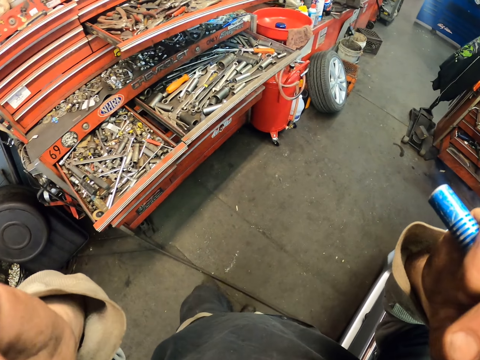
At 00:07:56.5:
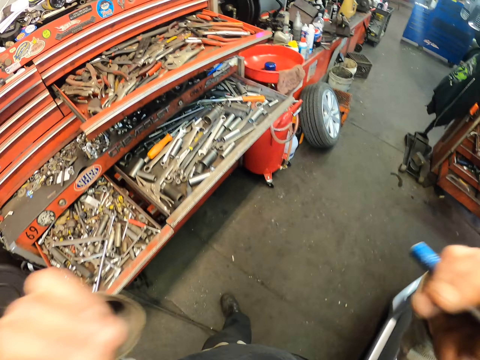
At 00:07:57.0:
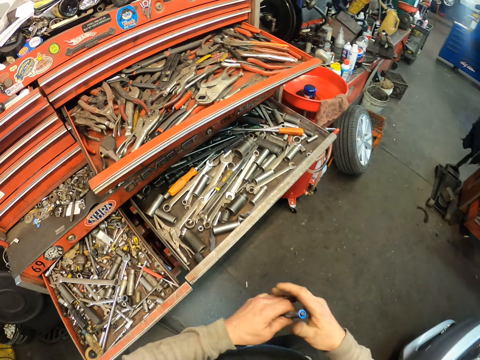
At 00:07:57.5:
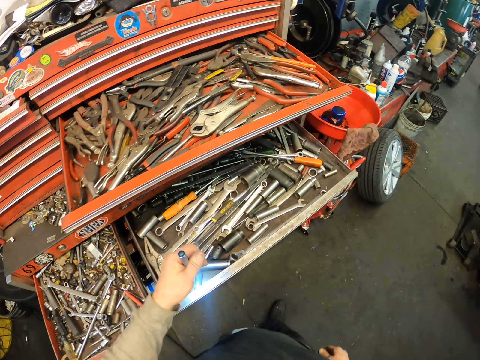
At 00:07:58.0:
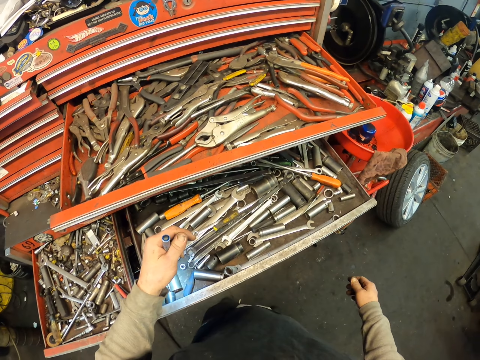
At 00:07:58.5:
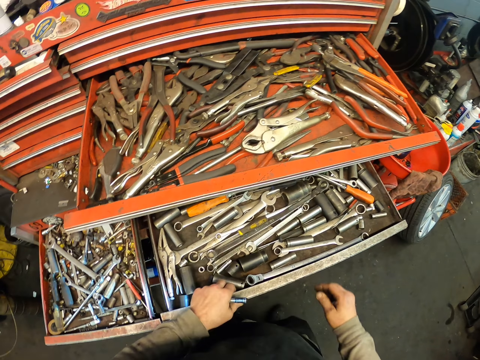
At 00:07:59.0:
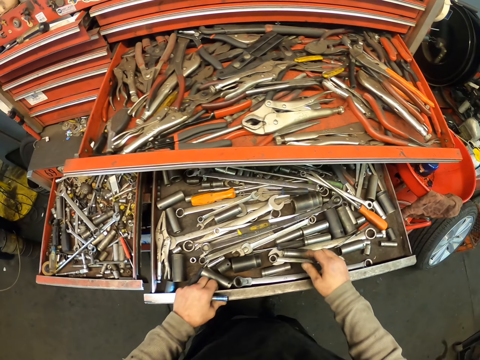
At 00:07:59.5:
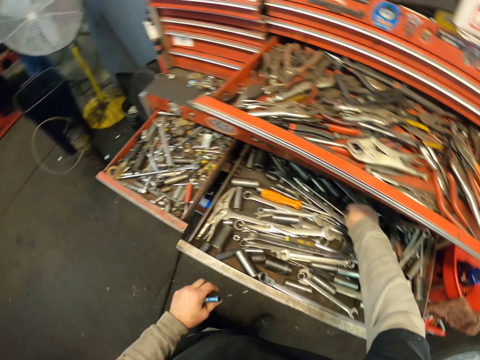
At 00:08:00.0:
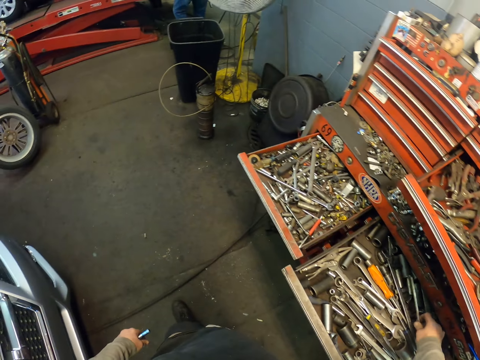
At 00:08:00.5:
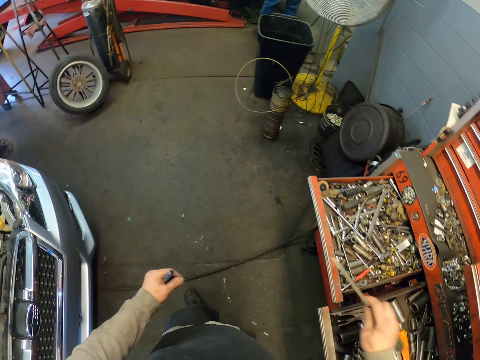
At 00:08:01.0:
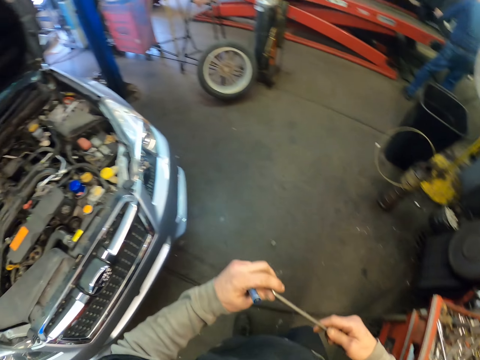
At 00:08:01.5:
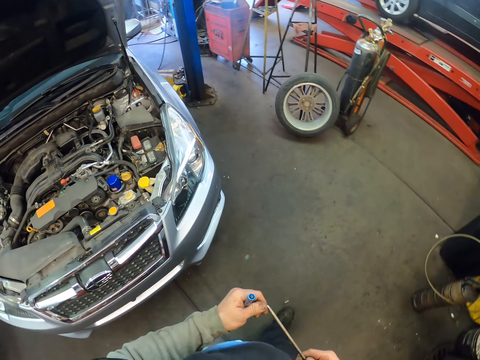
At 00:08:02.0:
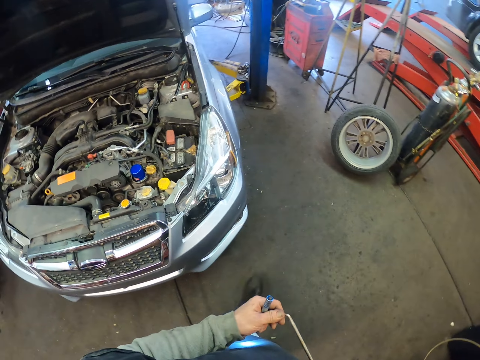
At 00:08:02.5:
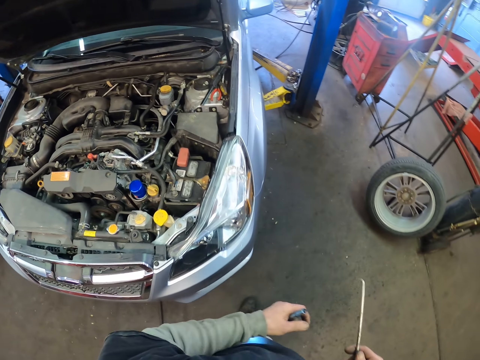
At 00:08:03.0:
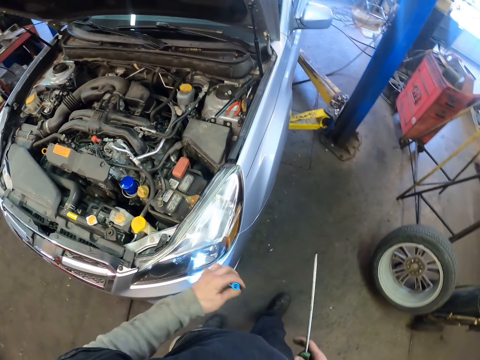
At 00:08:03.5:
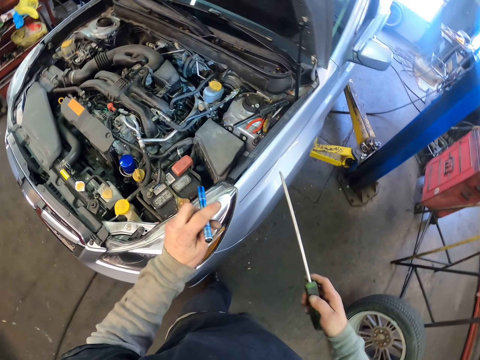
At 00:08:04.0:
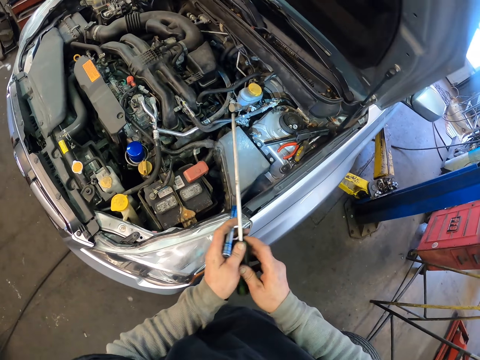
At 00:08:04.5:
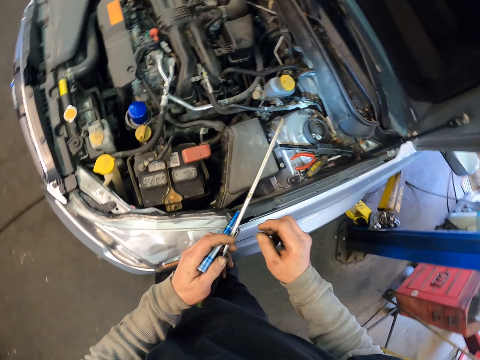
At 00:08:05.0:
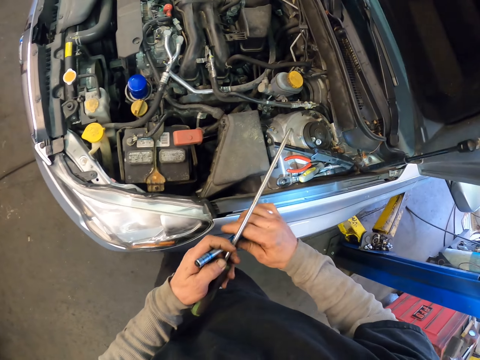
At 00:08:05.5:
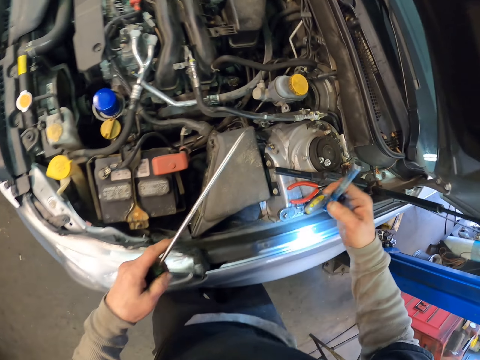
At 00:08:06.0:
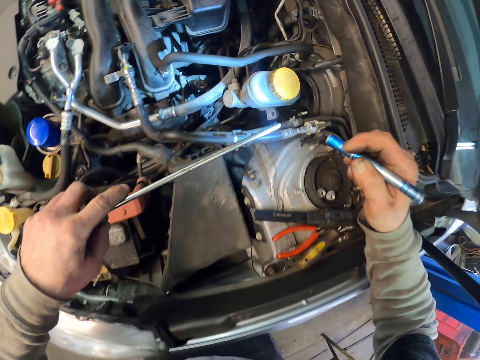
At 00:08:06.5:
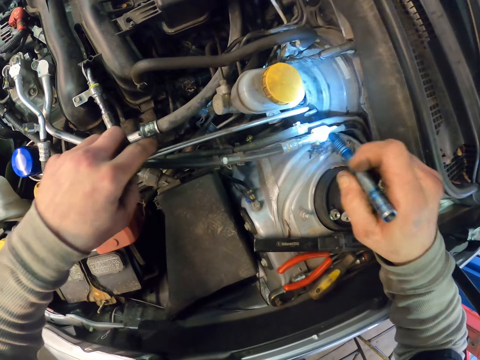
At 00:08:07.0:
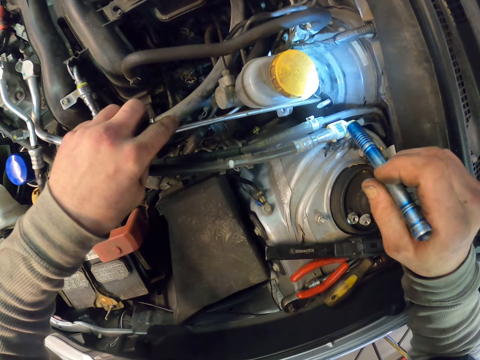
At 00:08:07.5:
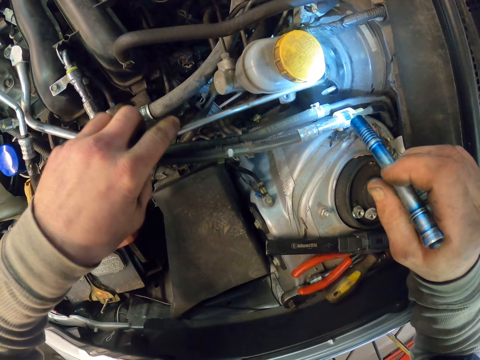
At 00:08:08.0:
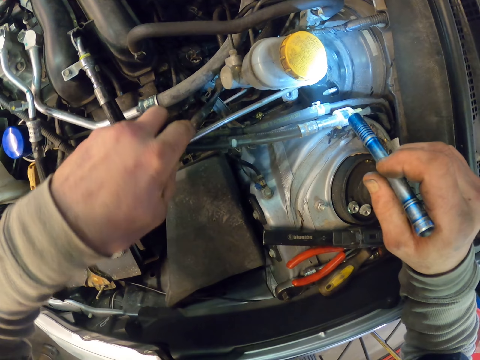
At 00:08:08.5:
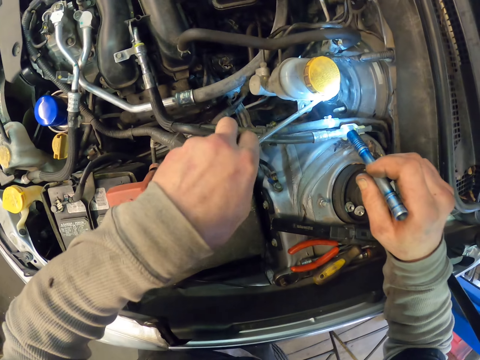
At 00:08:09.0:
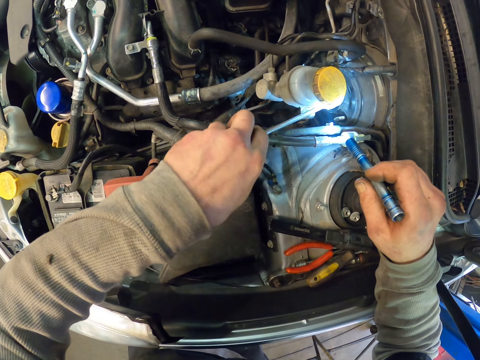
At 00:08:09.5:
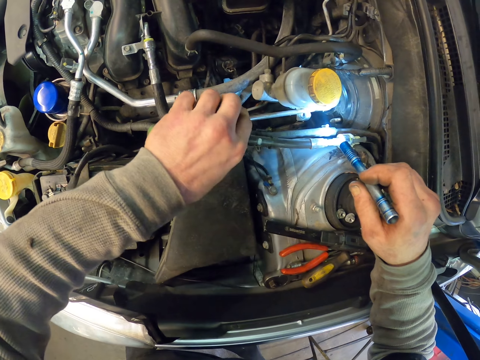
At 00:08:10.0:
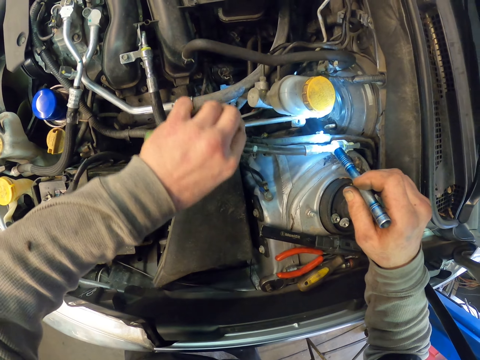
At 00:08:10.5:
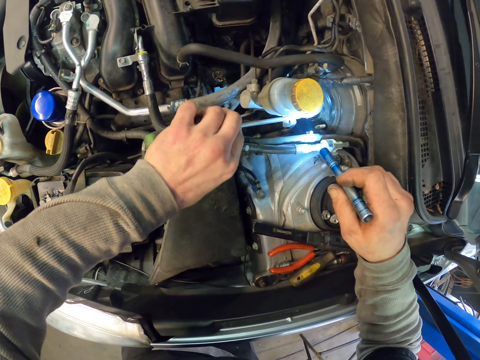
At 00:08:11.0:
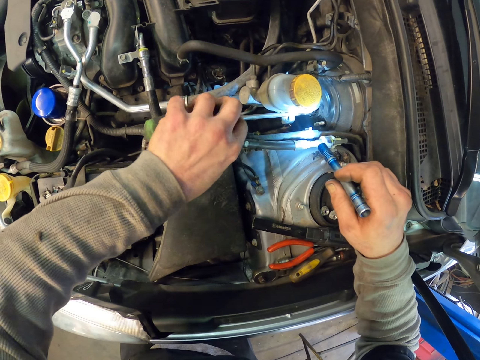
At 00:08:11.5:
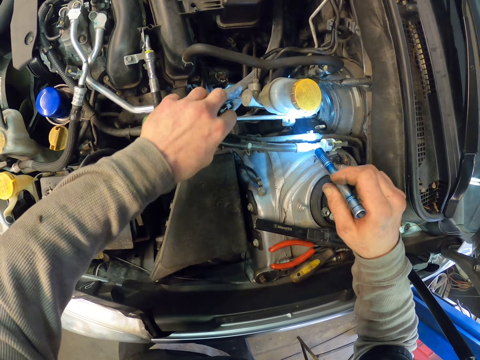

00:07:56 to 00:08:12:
The camera wearer picks the spanner from the tool tray. They dip the bar in the brake fluid. They light the brake fluid with a torch.

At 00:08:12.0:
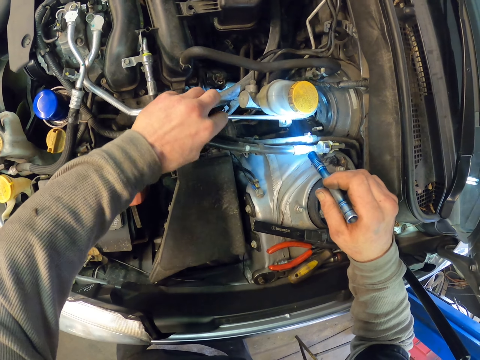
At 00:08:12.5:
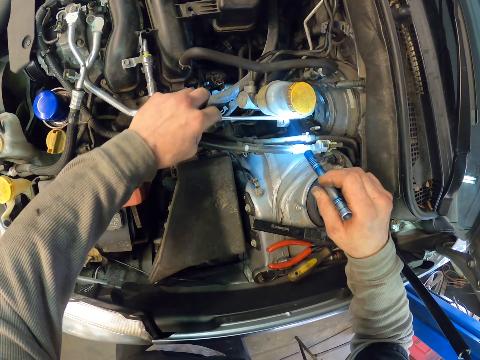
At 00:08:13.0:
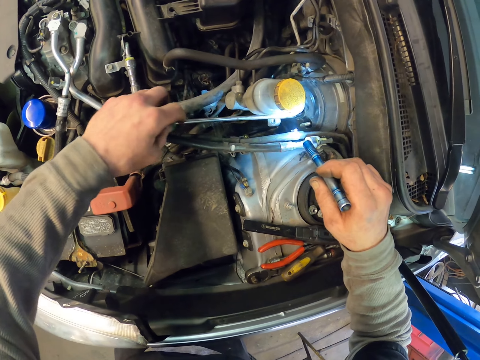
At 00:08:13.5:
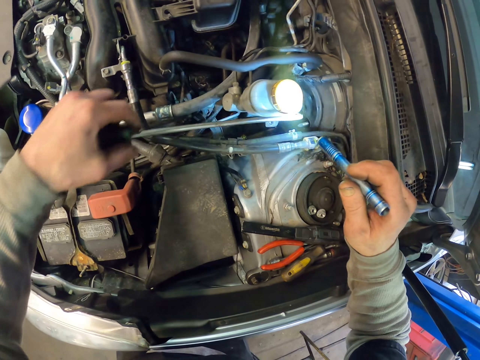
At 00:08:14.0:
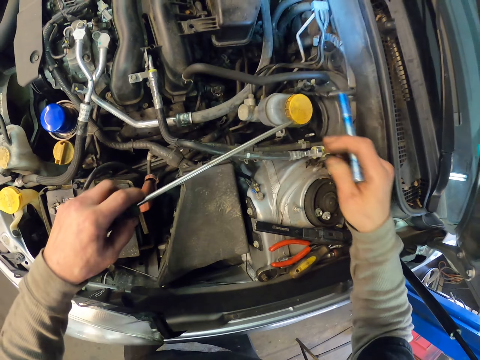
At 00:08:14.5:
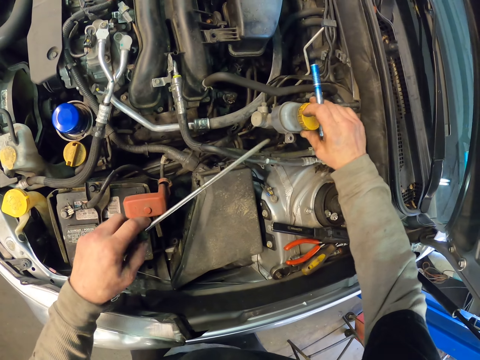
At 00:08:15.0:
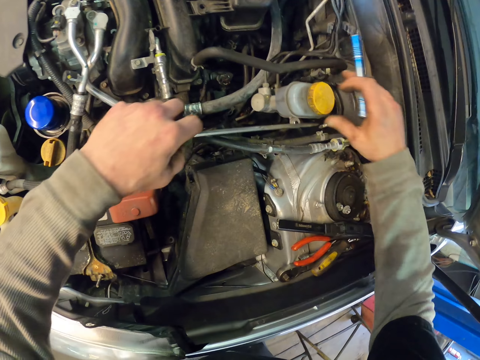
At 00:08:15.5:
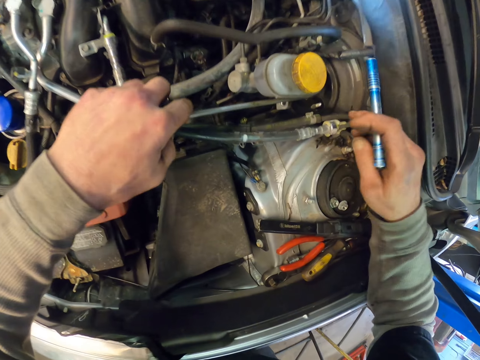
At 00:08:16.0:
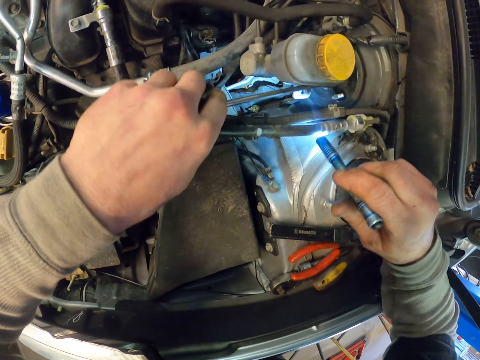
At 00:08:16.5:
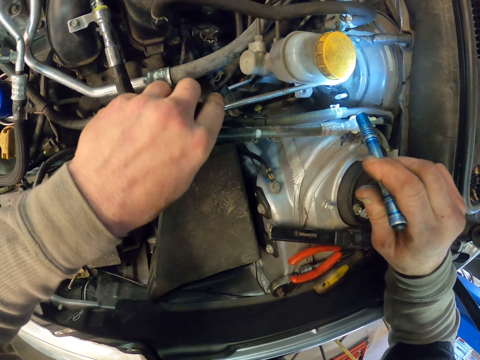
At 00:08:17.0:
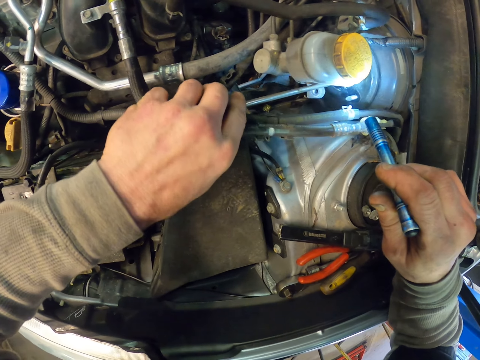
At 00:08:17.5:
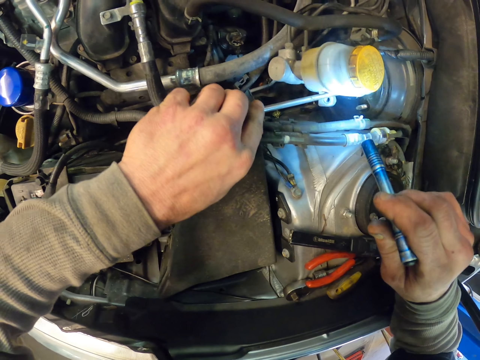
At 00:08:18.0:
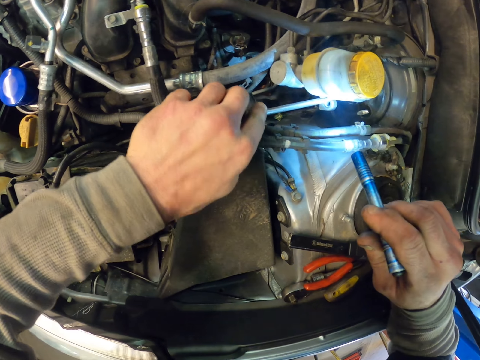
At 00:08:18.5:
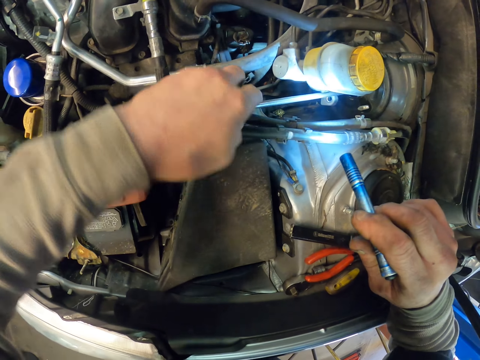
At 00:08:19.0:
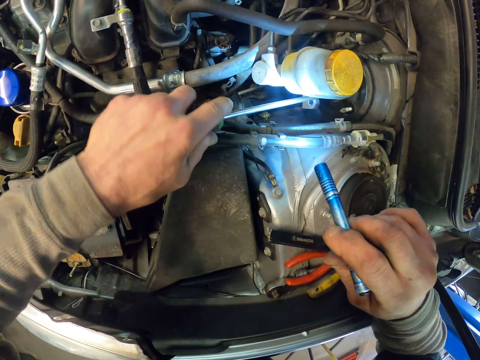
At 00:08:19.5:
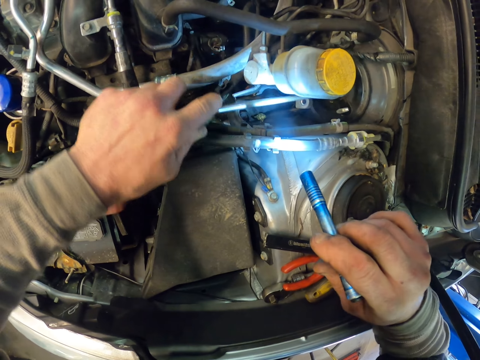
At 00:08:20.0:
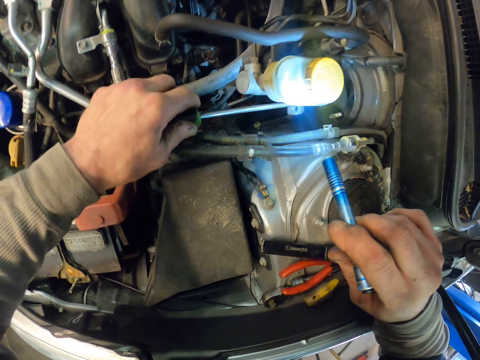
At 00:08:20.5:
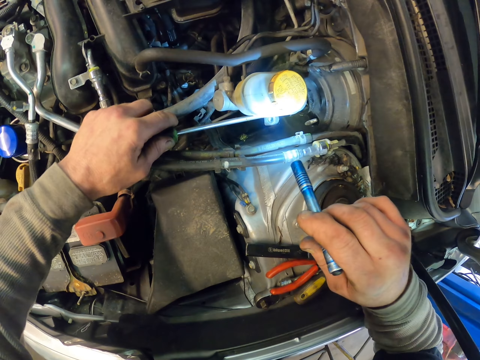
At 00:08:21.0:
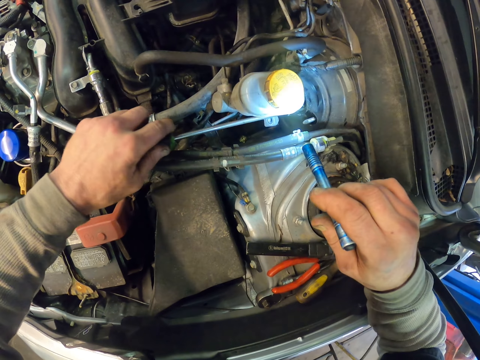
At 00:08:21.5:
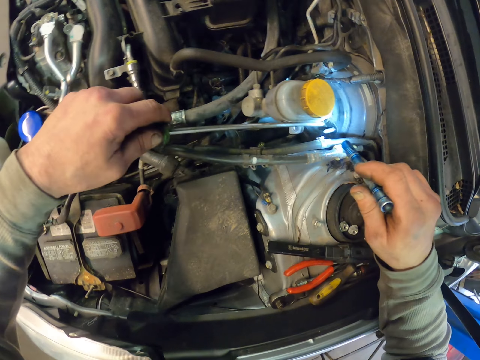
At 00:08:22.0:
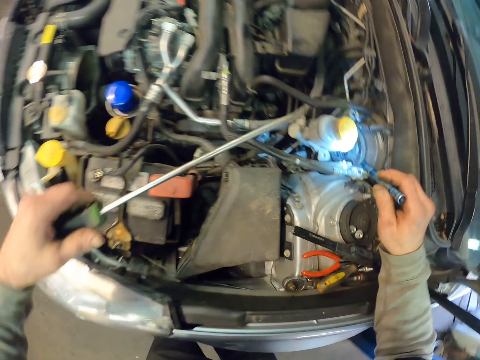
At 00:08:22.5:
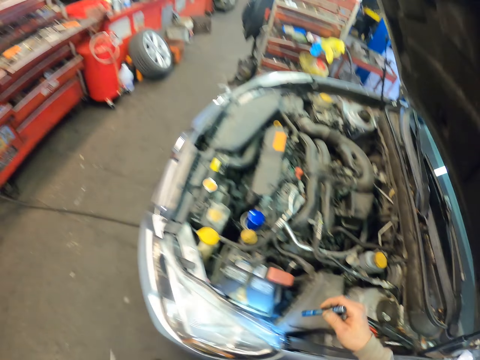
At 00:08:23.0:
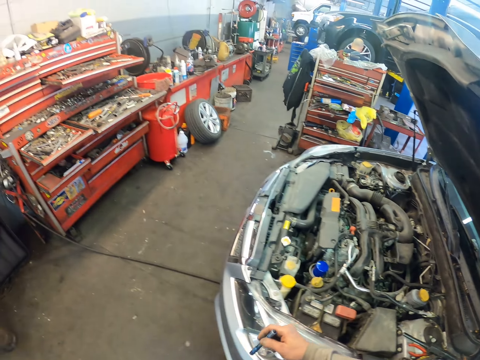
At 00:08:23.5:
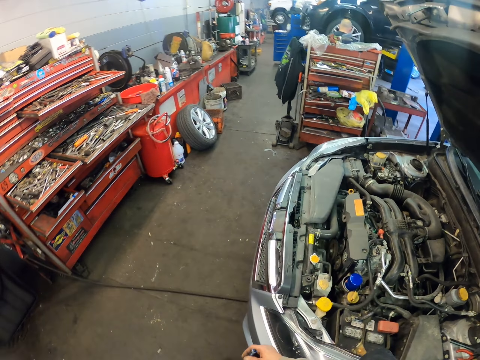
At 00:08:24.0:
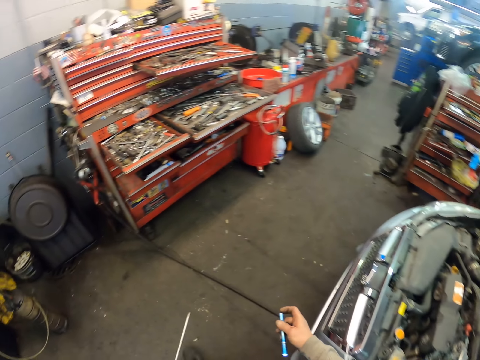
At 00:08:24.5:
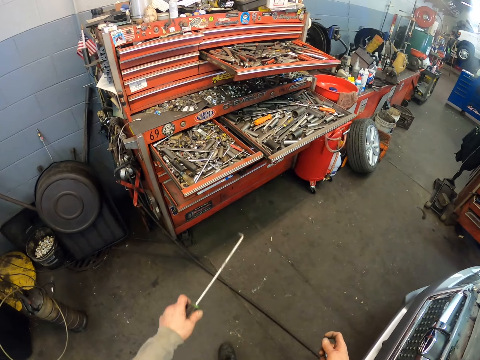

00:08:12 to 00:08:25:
The camera wearer walks in the garage.
